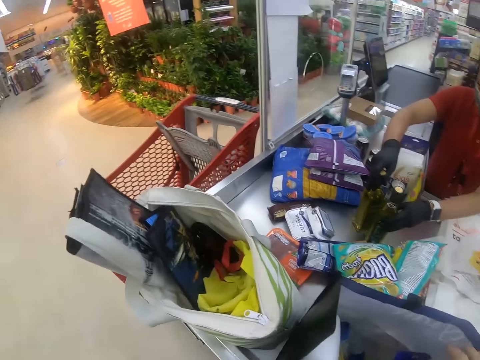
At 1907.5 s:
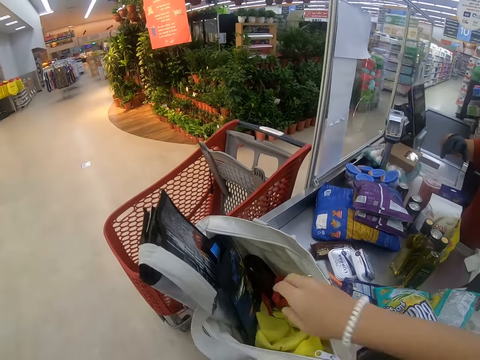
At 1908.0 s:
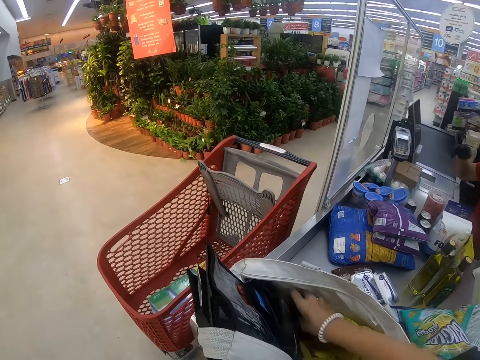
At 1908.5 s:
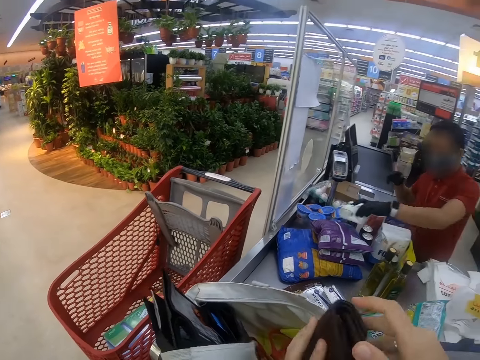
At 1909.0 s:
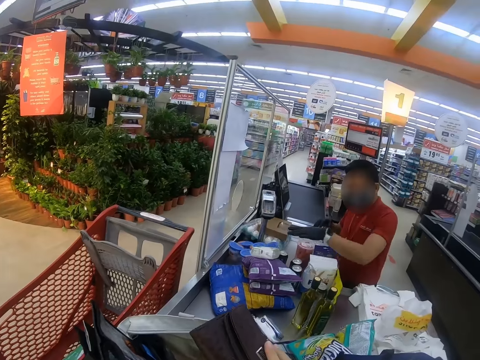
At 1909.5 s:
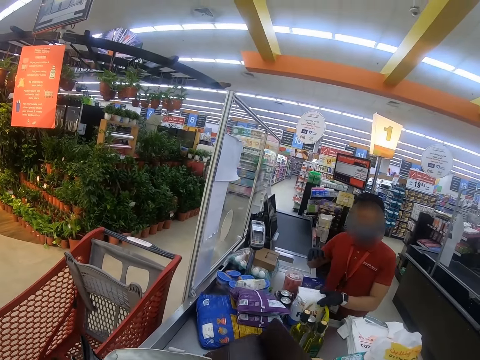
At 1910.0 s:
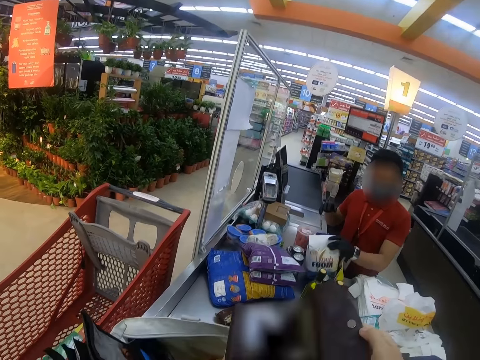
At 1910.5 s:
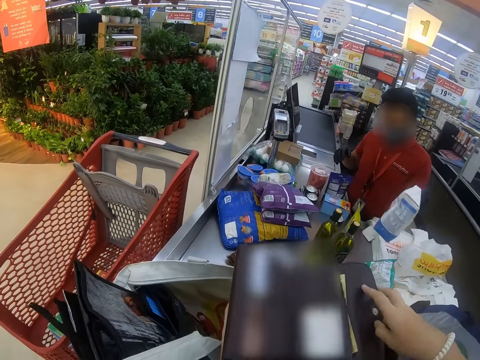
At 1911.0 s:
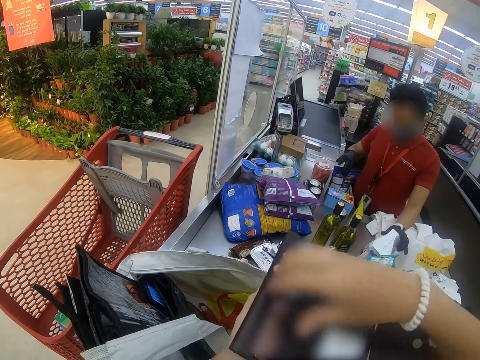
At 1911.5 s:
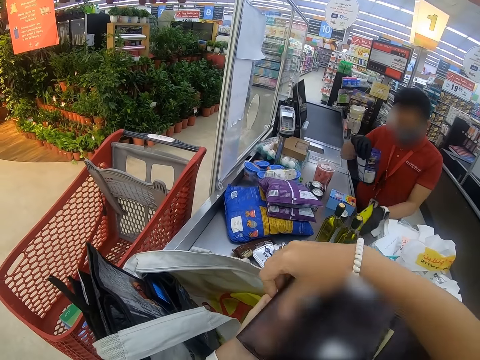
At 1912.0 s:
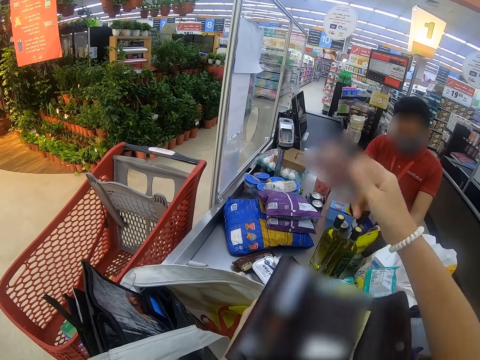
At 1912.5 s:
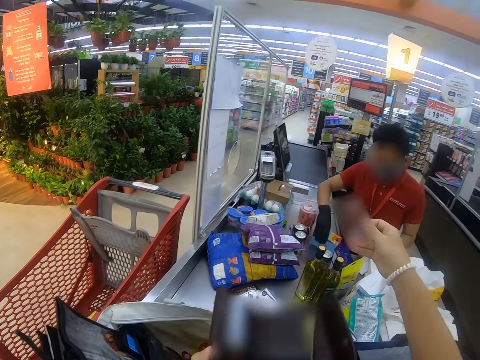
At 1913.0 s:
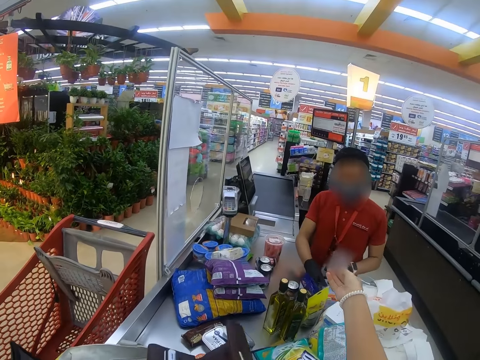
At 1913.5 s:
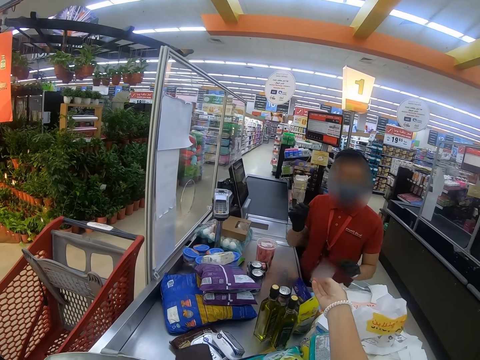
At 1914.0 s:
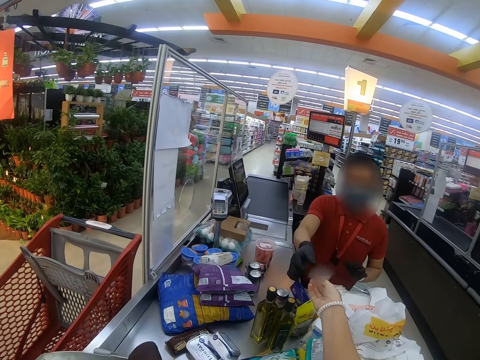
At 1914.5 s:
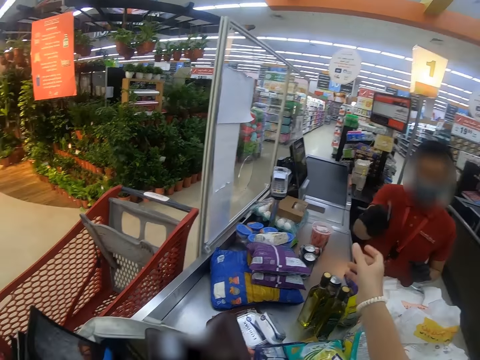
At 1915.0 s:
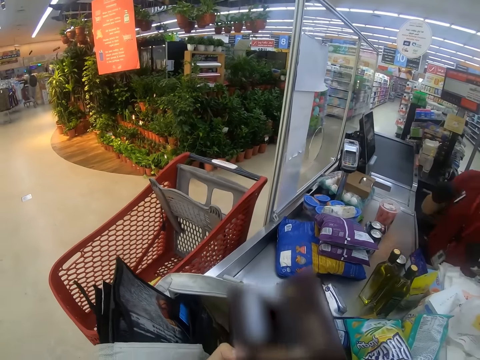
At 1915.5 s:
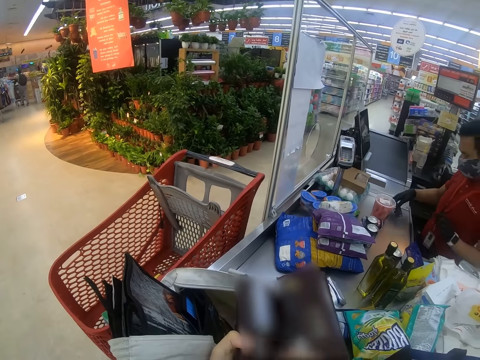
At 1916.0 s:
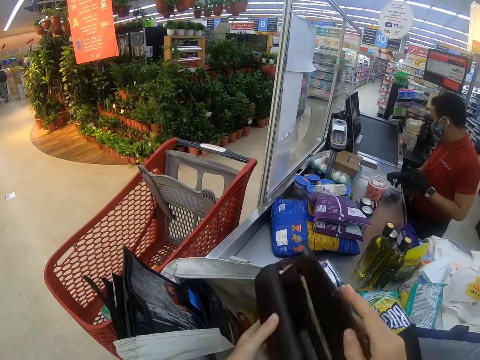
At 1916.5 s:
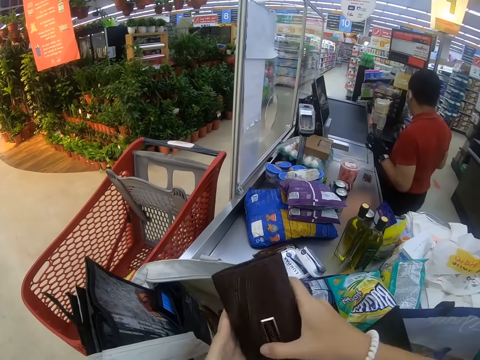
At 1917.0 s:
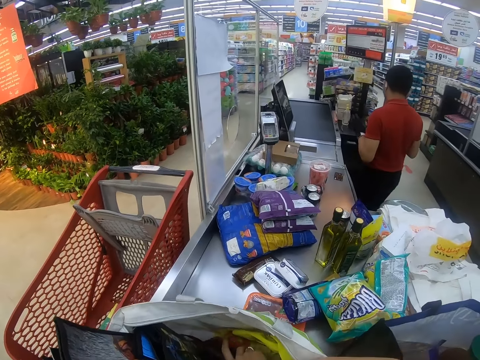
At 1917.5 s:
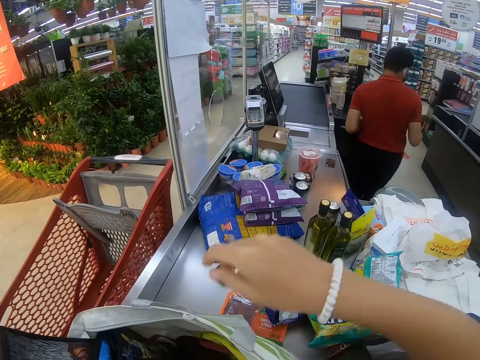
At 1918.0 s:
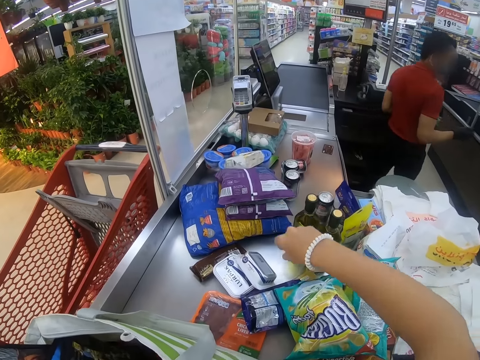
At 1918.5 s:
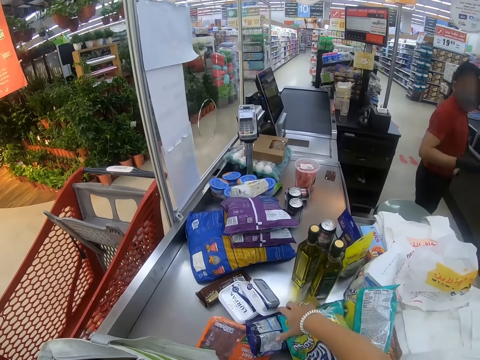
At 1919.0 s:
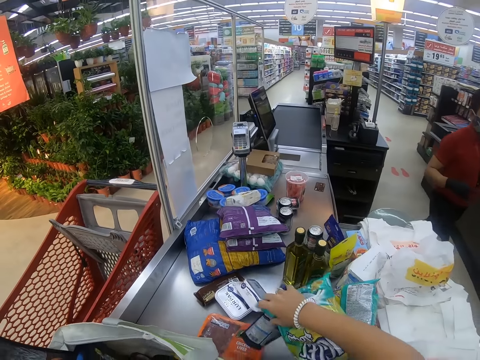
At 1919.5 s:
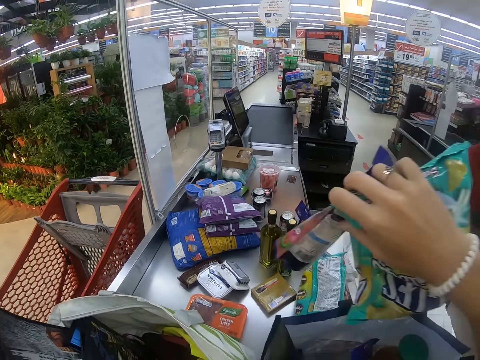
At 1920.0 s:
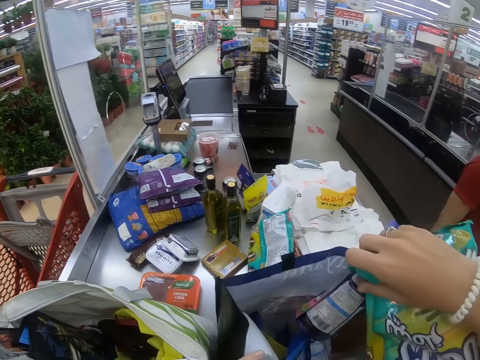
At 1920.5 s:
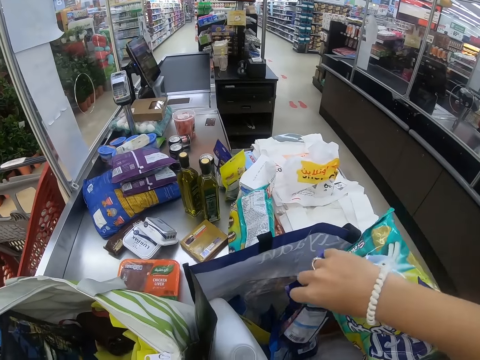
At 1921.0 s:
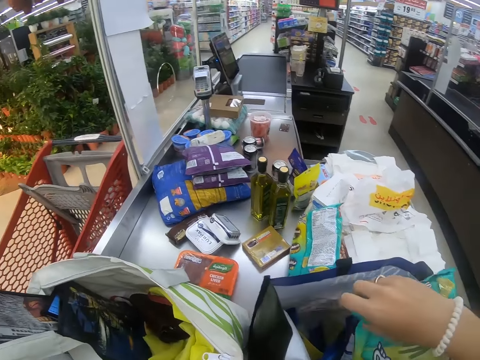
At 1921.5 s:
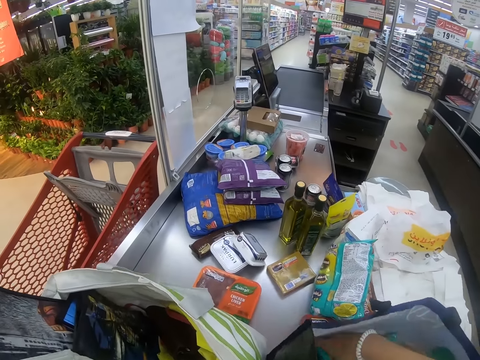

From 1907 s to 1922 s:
The camera wearer picks up the purse from the bag. A man moves the hands. The camera wearer opens the purse. They remove the smart card from the purse. The man moves the packet. The camera wearer passes the card to the man. They close the purse. The man steps forward. The camera wearer folds the purse and places the purse in the bag. They pick up snacks from the counter. They put the snacks in the shopping bag.

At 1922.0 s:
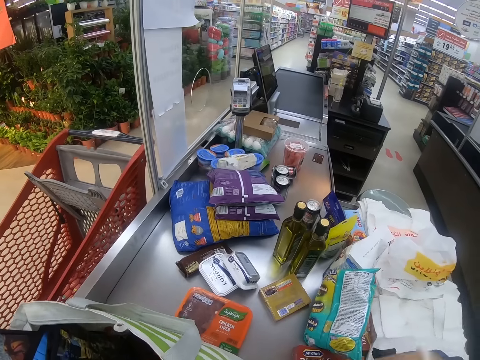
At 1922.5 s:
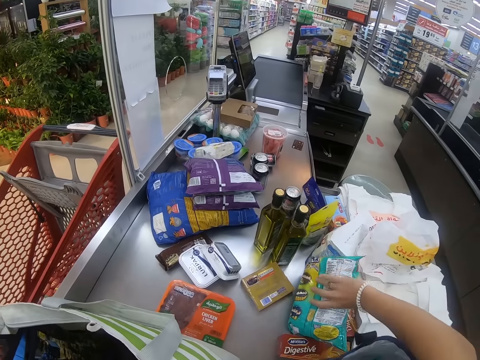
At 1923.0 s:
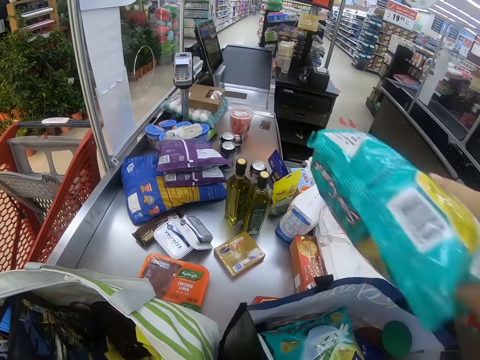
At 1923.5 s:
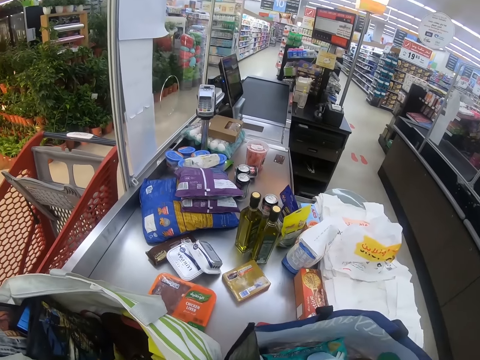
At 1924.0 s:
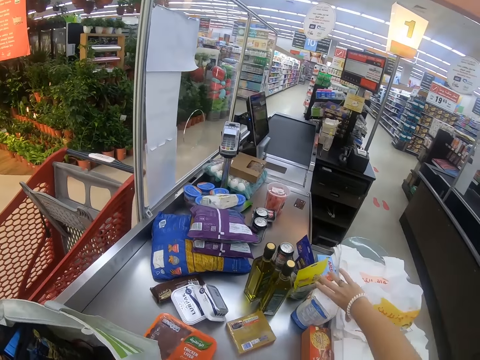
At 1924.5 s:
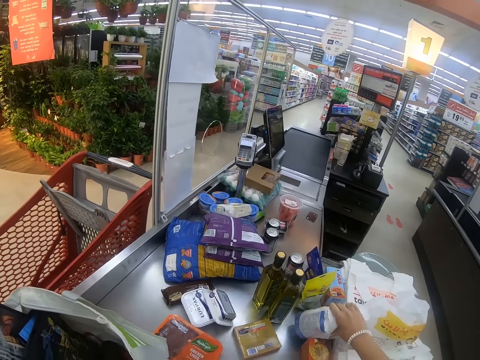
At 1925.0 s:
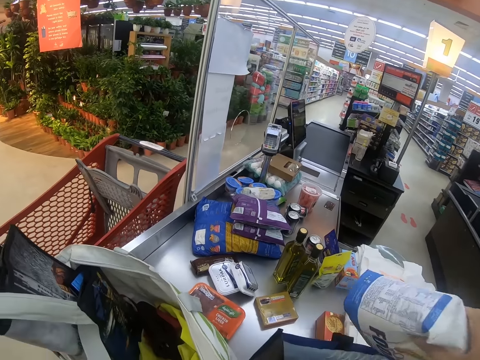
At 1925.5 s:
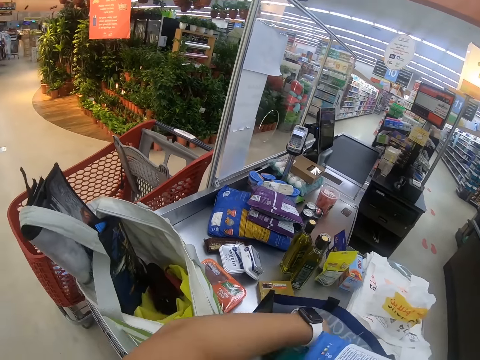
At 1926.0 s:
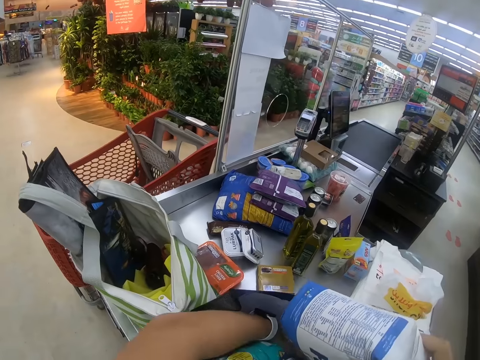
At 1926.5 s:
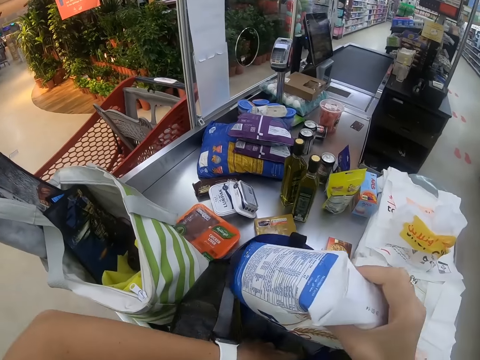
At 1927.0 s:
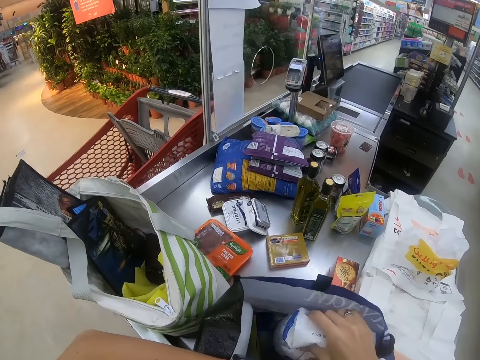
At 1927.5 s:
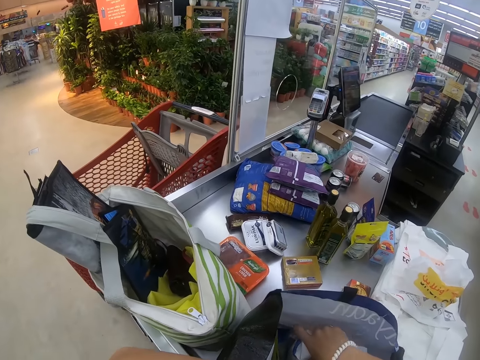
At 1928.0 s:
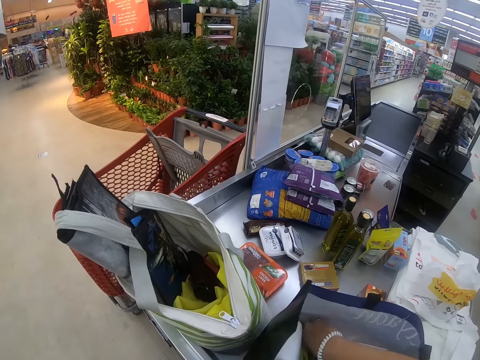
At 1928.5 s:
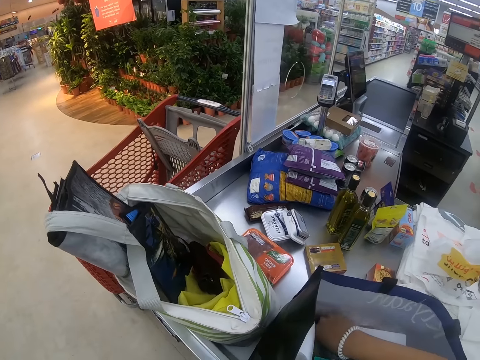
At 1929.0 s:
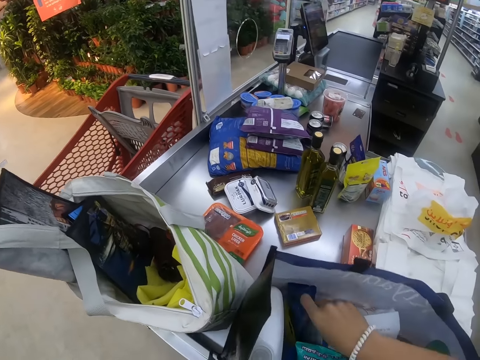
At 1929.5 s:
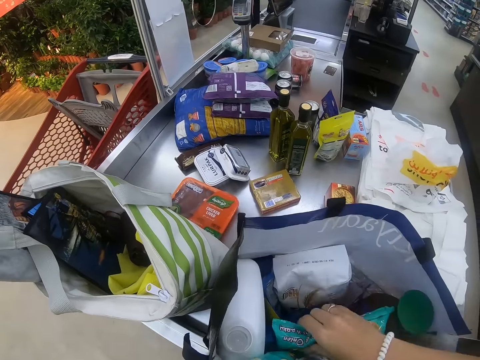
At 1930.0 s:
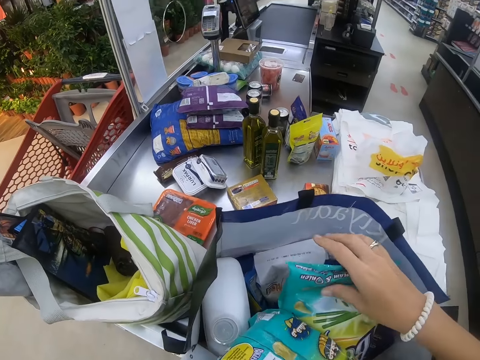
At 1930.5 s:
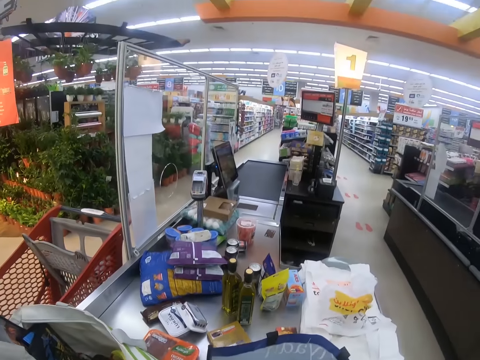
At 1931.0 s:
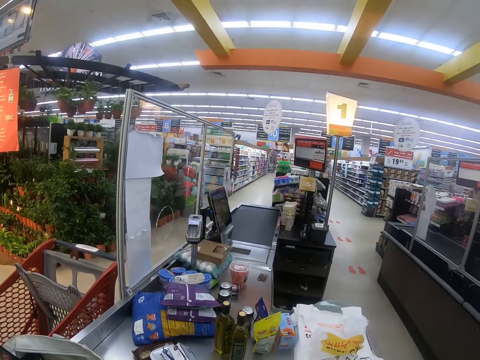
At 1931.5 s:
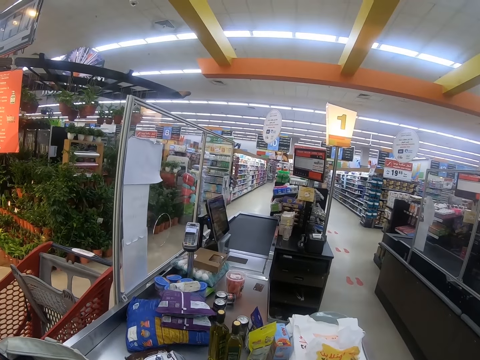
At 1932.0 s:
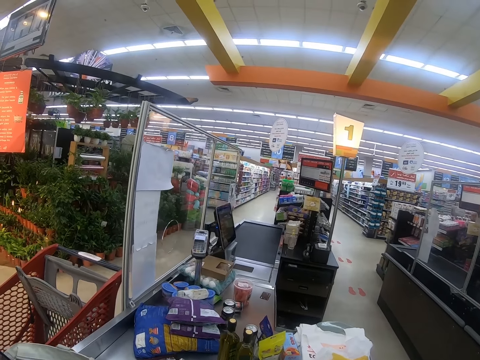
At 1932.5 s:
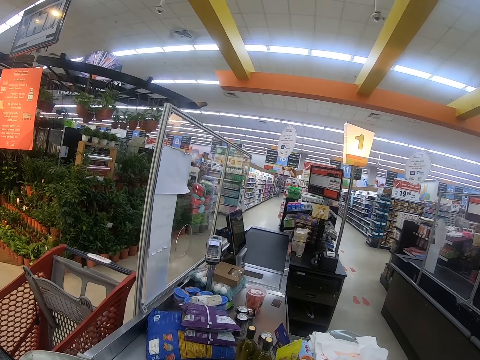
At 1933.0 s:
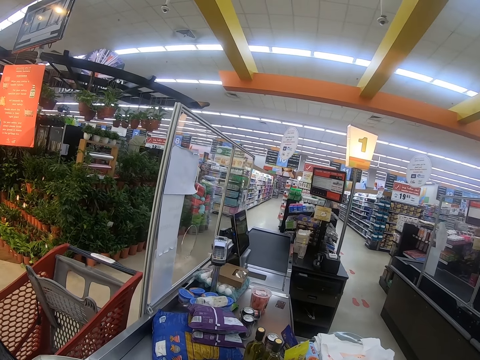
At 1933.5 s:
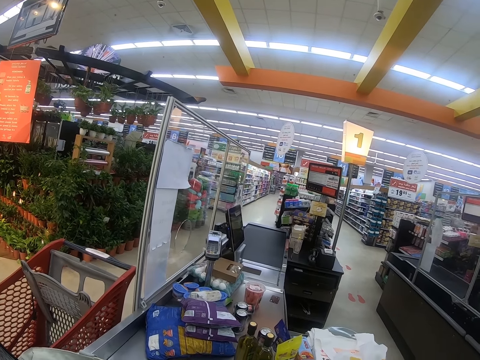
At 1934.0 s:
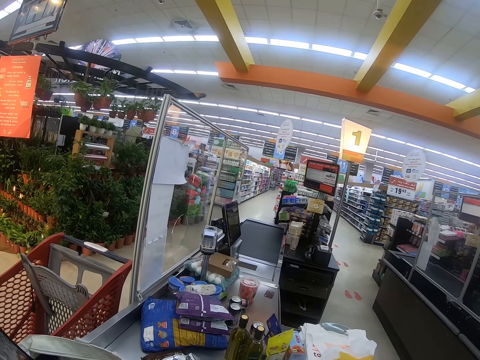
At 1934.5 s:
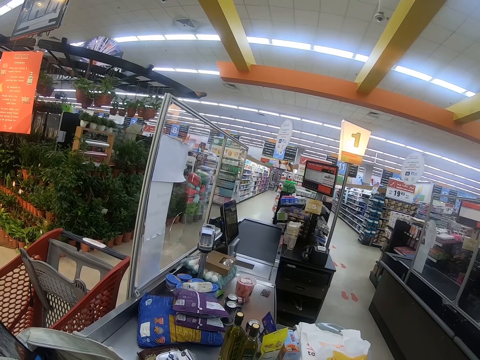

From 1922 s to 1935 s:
The camera wearer picks up snacks from the counter. They put the snacks in the shopping bag. They pick up a packet of flour from the counter. They place the flour in the shopping bag. They move the packets. They look around.
